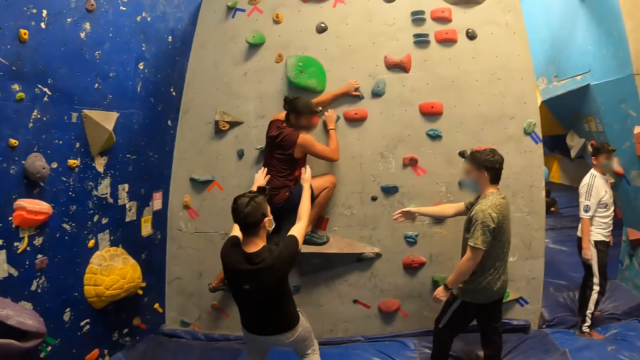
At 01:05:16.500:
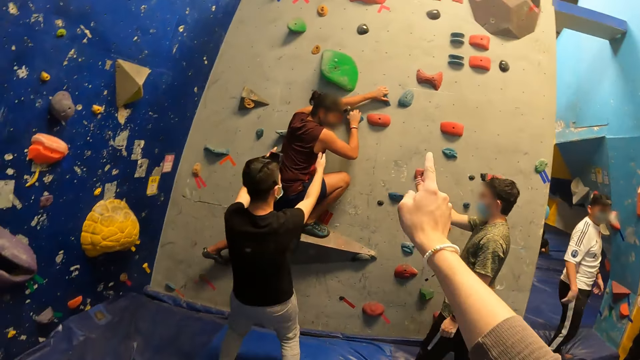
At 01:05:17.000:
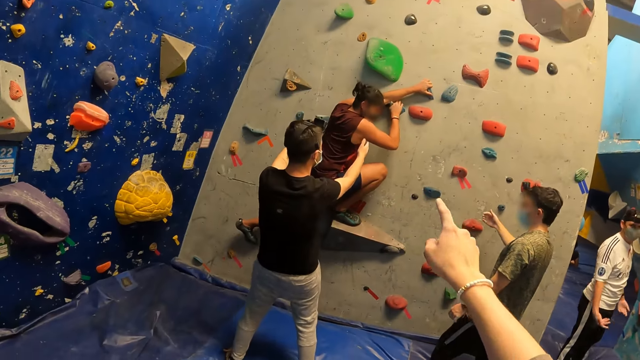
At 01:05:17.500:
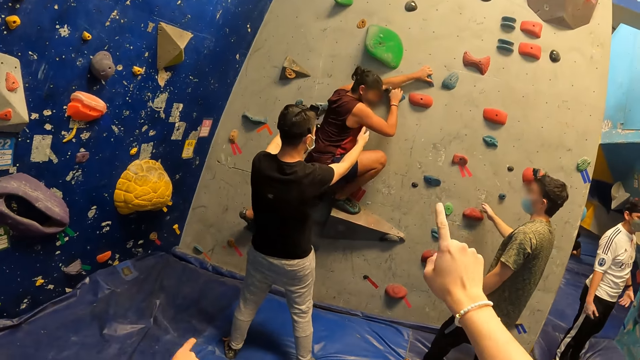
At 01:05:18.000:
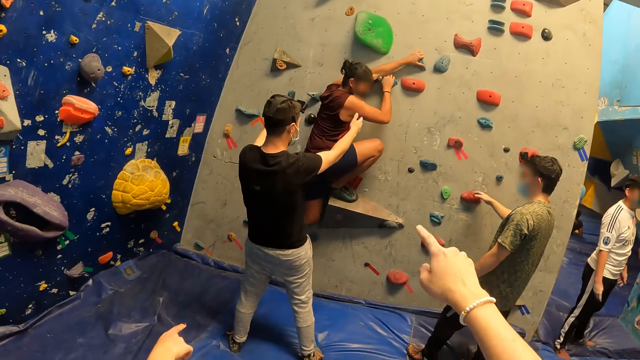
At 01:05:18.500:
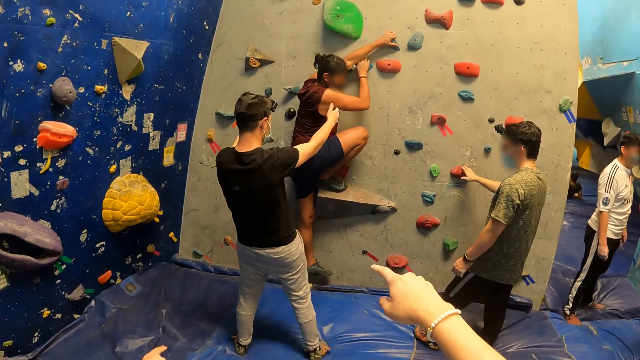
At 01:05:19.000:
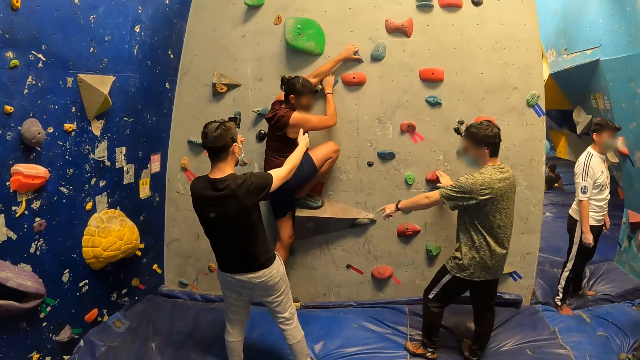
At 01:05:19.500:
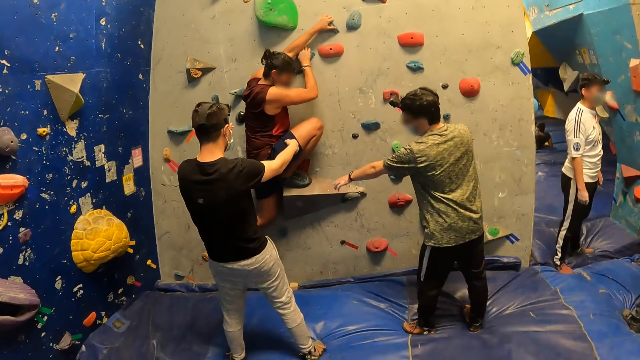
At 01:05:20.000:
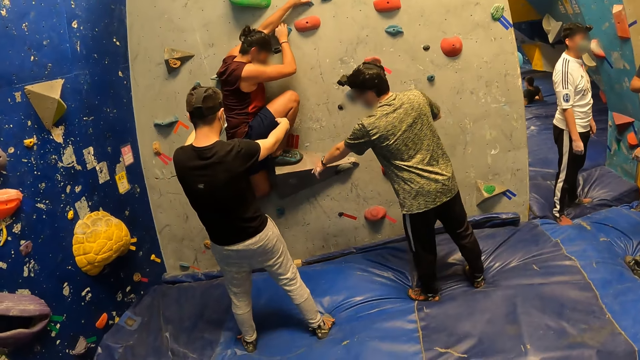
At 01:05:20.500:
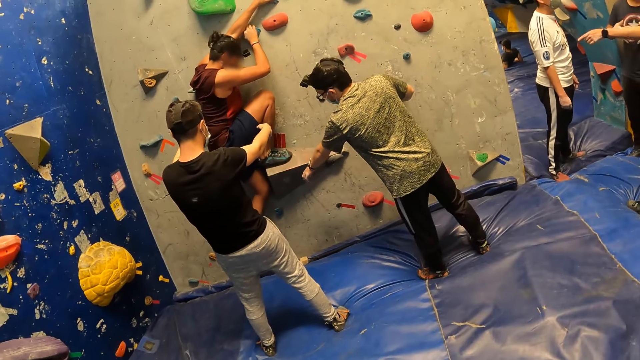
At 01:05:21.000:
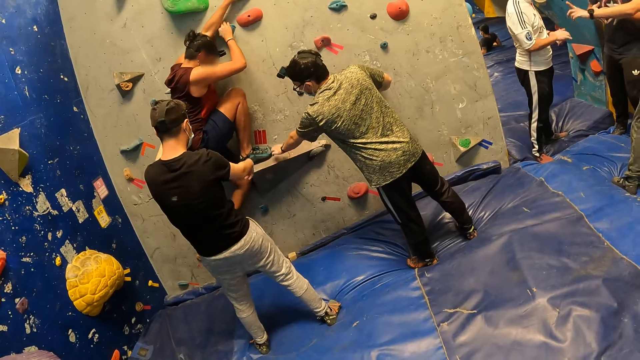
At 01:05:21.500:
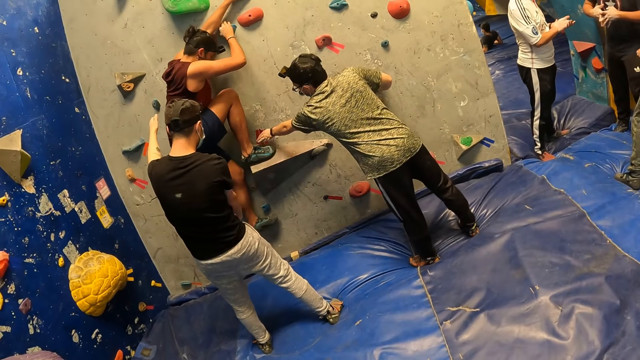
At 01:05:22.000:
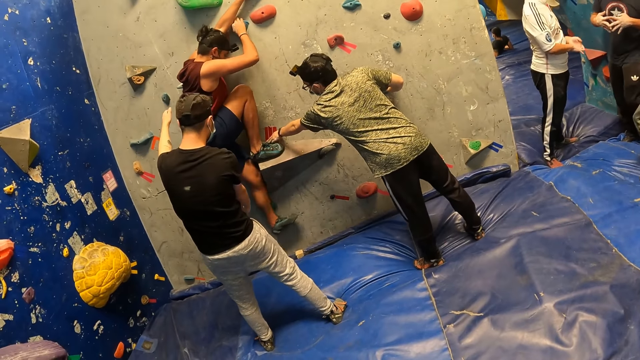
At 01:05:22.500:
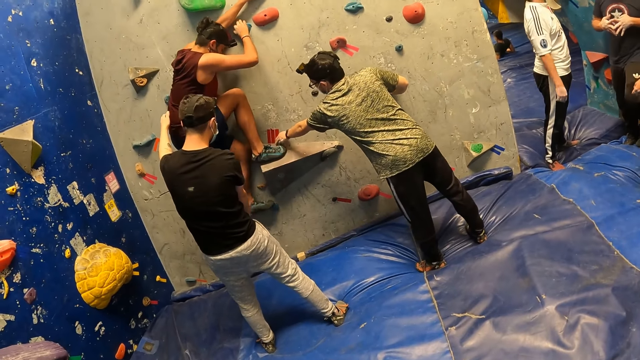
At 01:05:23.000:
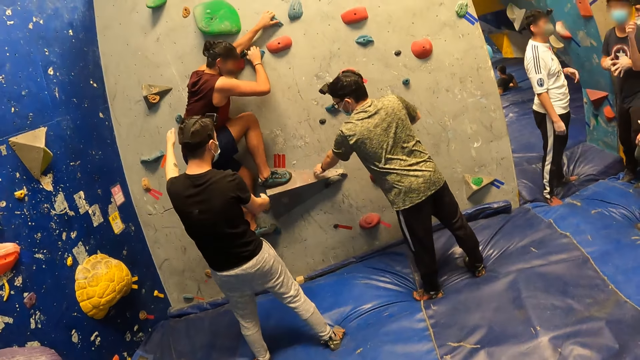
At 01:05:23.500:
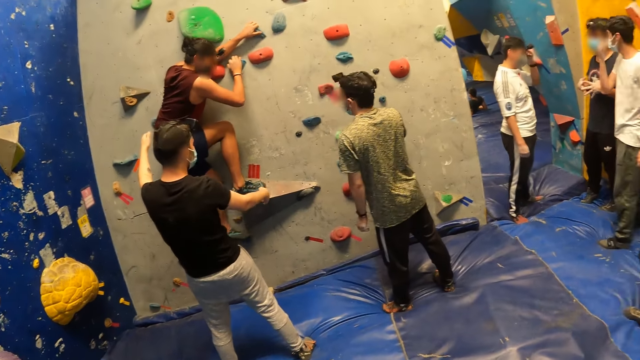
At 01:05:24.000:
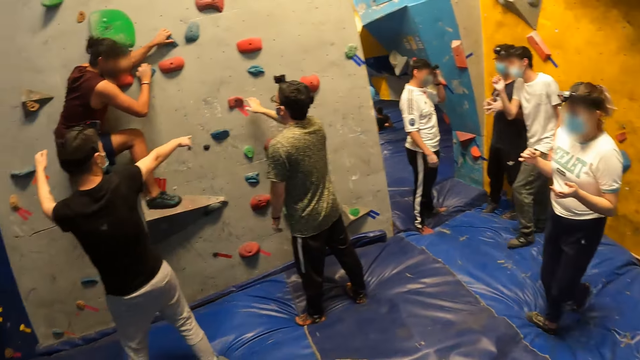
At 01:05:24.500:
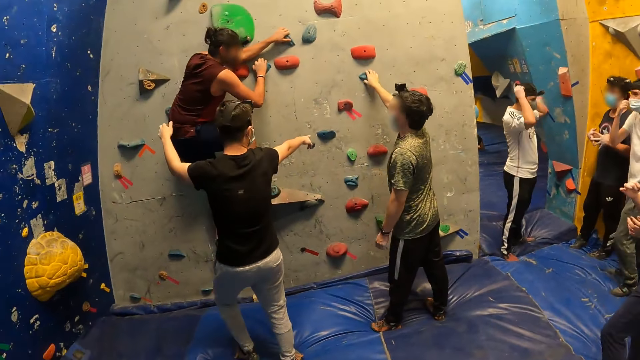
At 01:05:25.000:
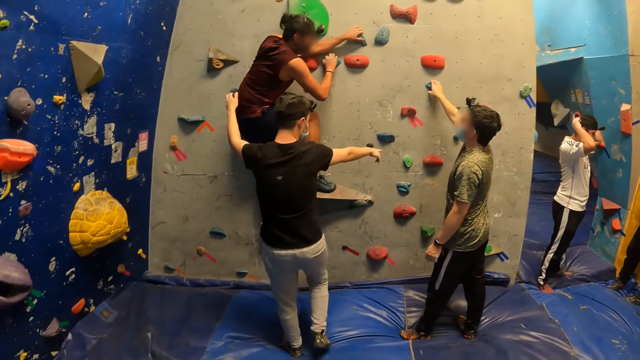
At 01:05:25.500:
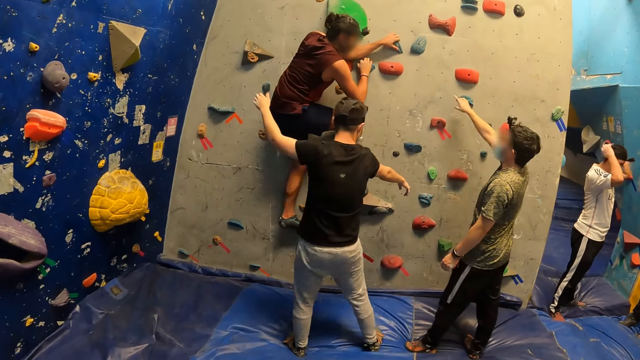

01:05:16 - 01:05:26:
A man moves back. Another man moves hands towards a different man. The first man holds the wall. The camera wearer points at the wall. A man interacts with the first man. The first man points at the wall and taps a shoe. The other man points at the wall. Another man interacts with the first man. The first man holds the wall.

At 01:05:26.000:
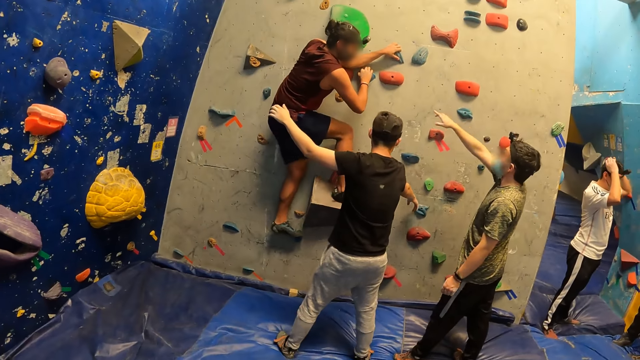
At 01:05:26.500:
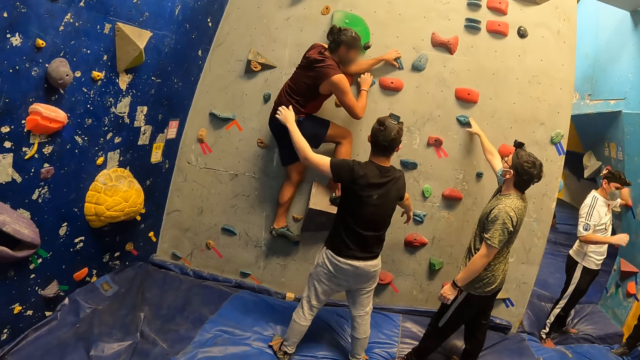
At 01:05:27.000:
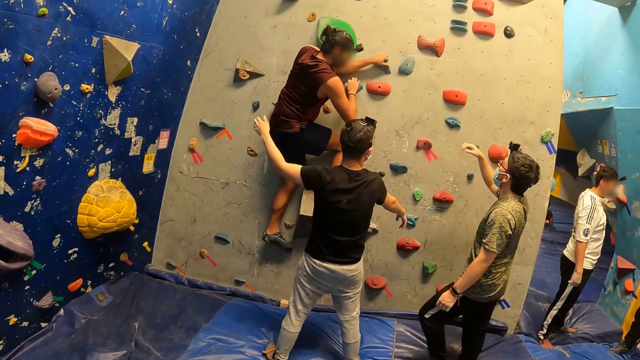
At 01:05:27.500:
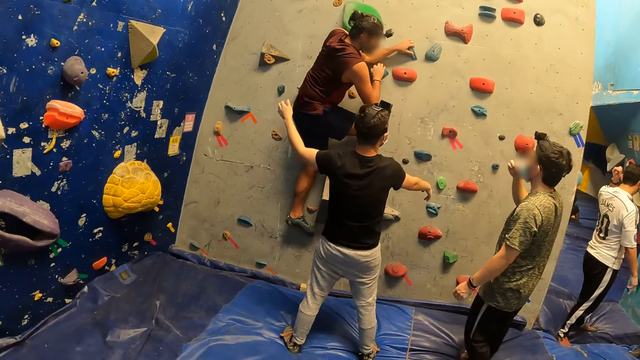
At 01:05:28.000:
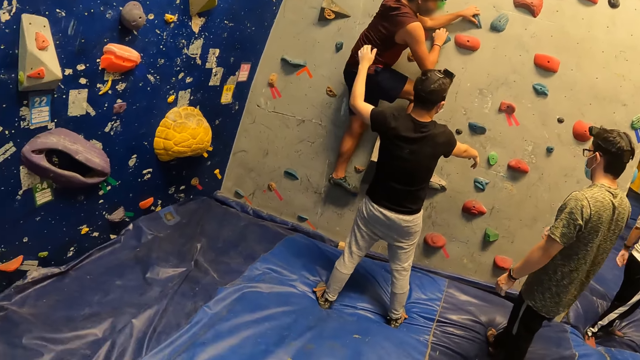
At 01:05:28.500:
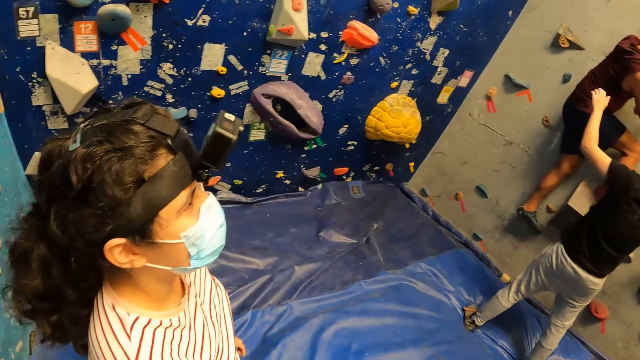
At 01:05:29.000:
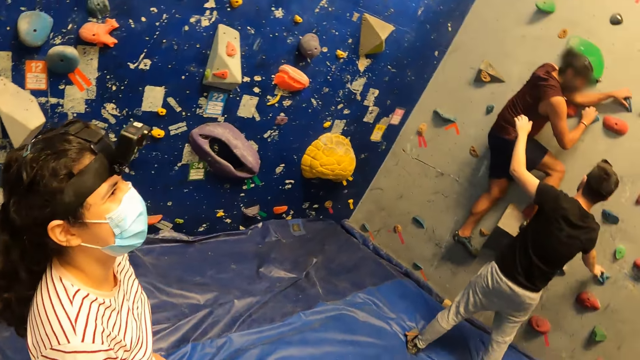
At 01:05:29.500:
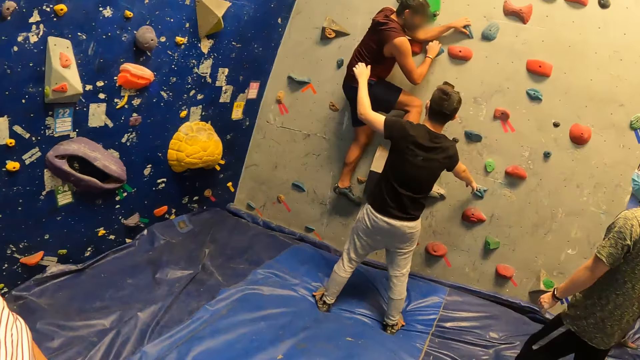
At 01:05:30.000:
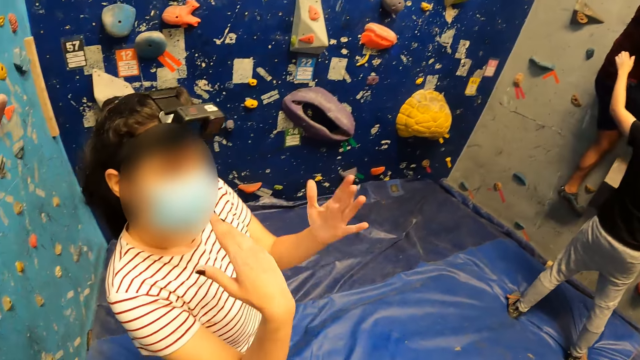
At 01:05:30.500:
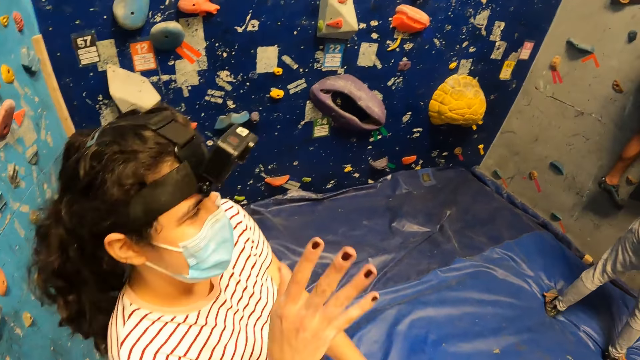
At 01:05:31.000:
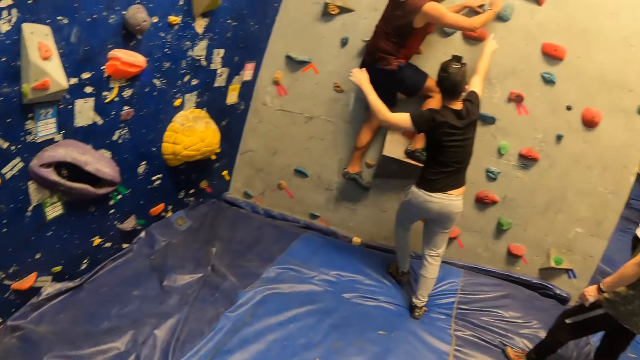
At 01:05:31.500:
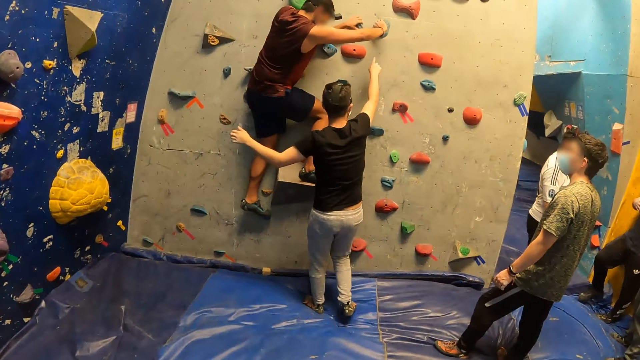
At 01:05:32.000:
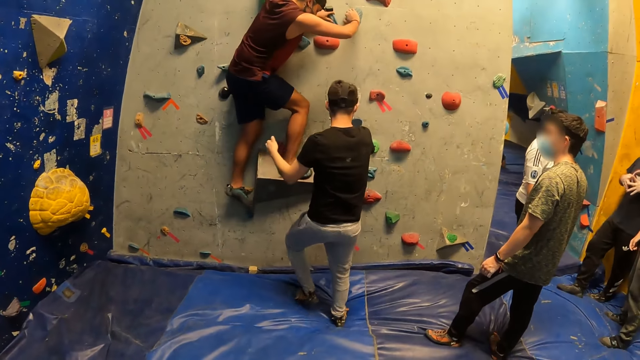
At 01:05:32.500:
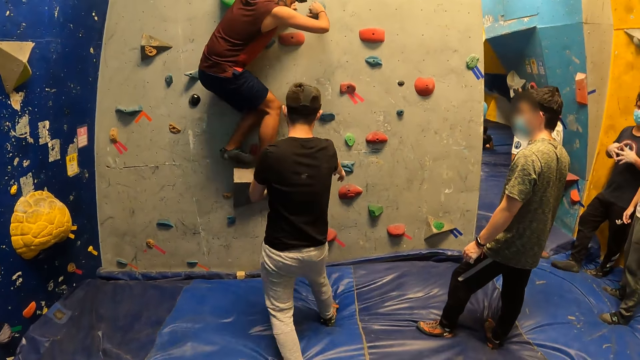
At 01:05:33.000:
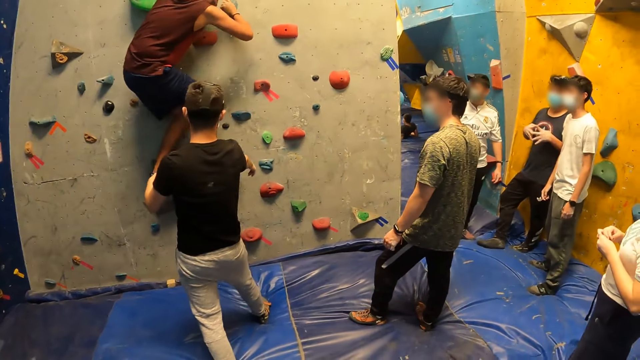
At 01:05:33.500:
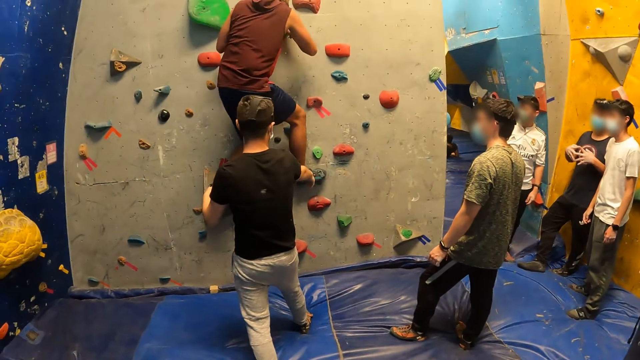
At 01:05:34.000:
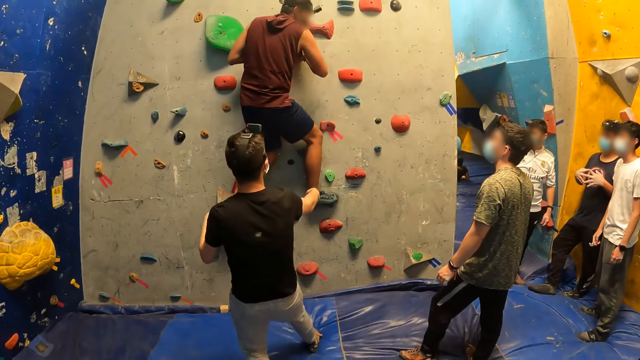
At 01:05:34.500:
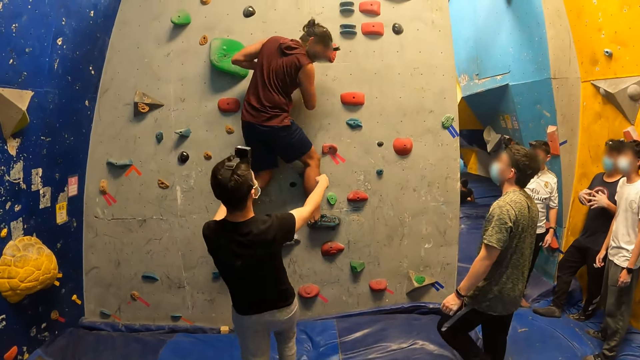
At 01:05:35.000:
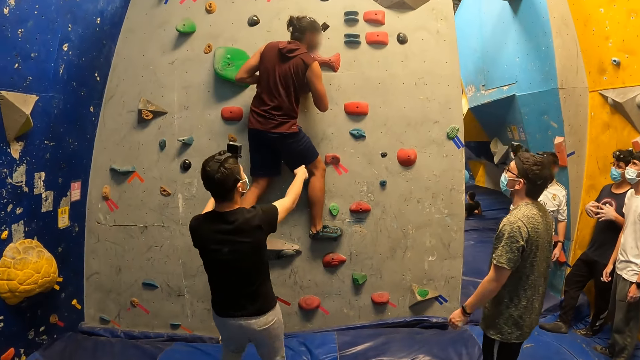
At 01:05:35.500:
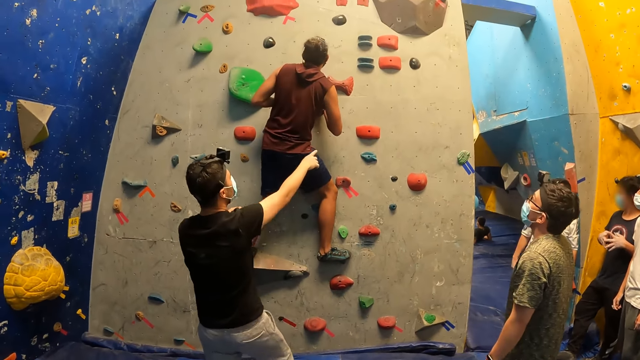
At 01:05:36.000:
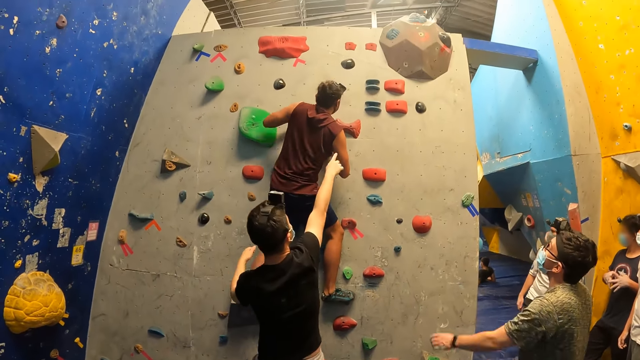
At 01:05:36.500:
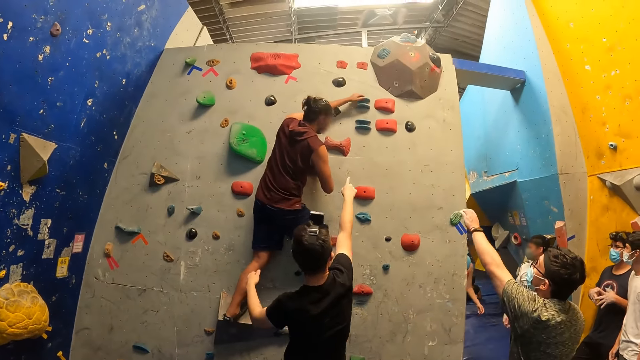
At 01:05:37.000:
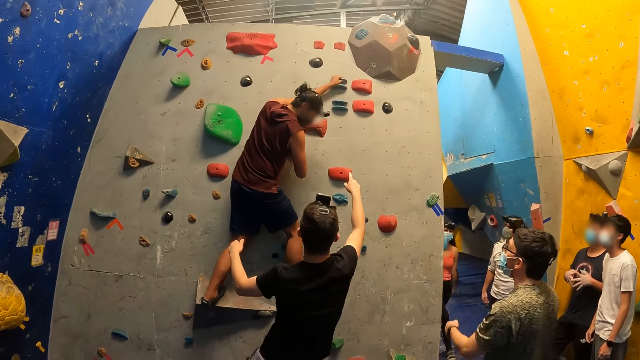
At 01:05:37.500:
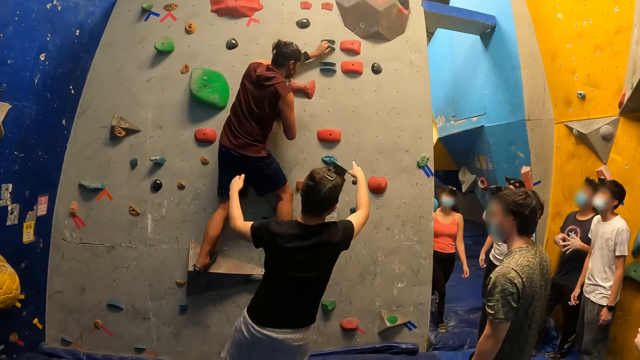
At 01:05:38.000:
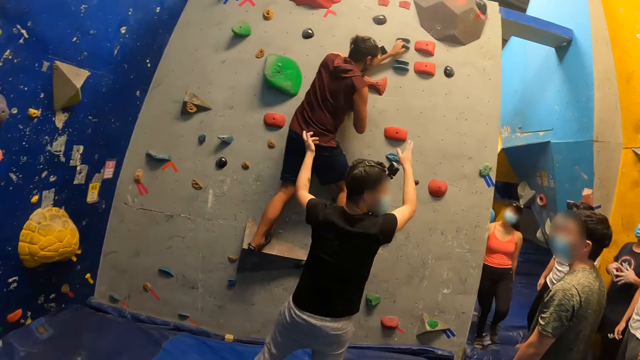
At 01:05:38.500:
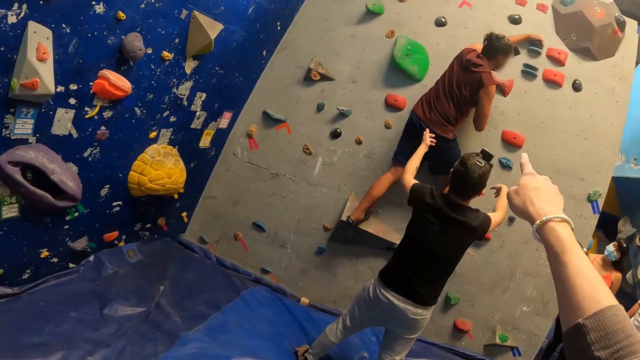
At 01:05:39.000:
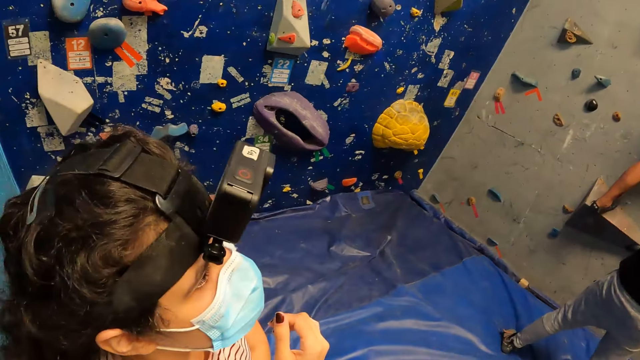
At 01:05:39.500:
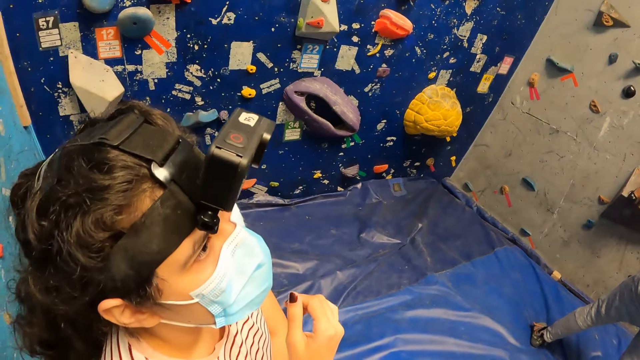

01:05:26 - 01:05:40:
A man points at the wall. Another man touches a mask. The camera wearer looks around. A woman interacts with the camera wearer. The woman sways hands. The first man moves back and points at the wall. The other man points at the wall. A lady walks around. The camera wearer points at the wall.
